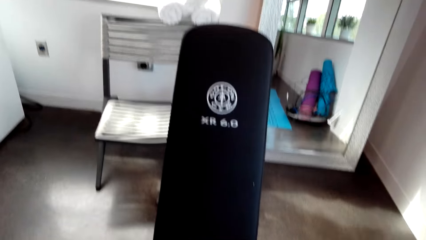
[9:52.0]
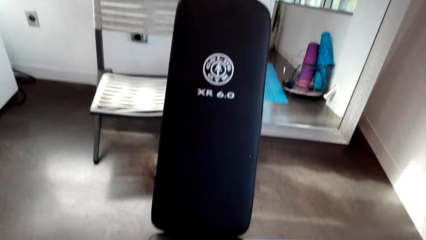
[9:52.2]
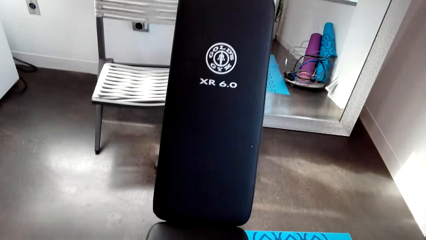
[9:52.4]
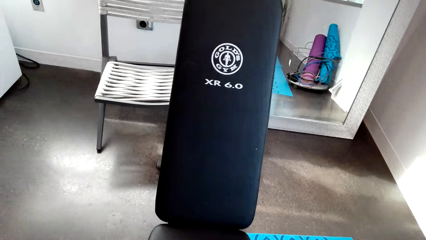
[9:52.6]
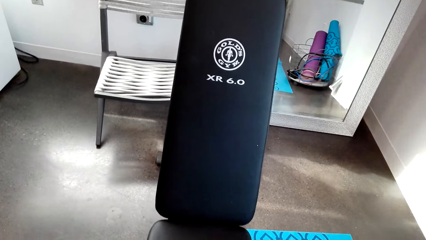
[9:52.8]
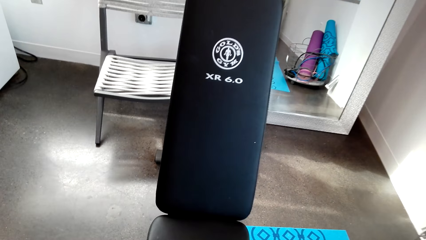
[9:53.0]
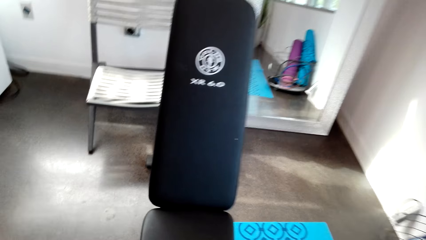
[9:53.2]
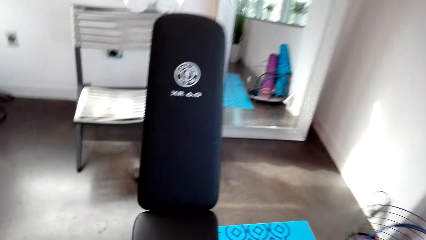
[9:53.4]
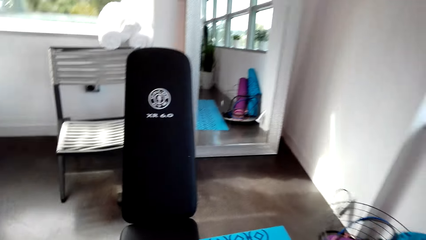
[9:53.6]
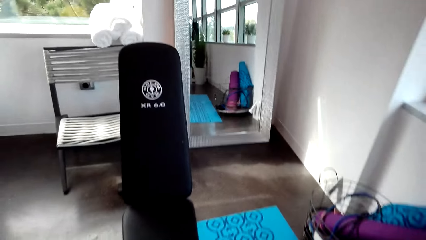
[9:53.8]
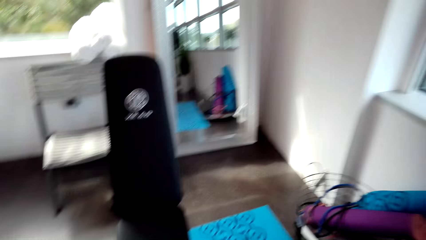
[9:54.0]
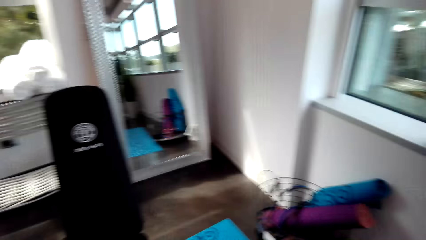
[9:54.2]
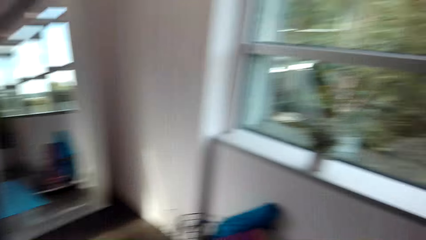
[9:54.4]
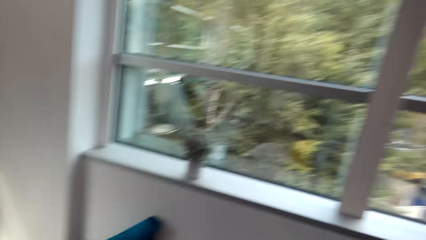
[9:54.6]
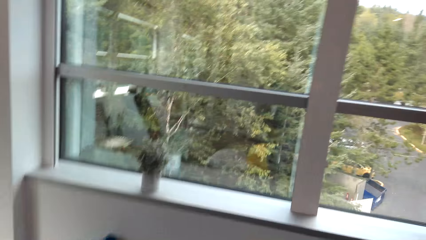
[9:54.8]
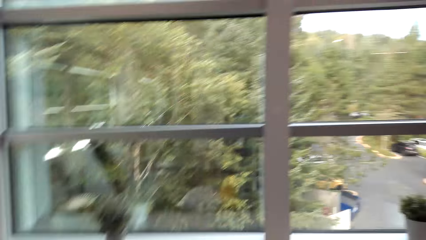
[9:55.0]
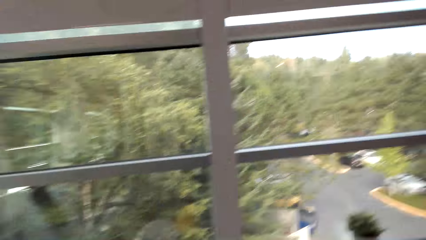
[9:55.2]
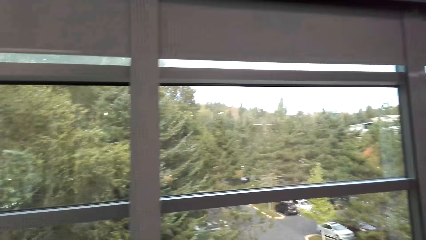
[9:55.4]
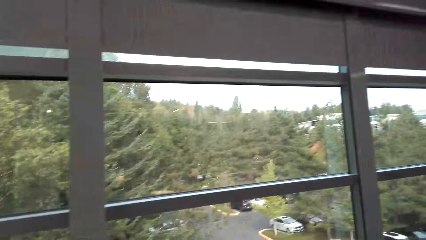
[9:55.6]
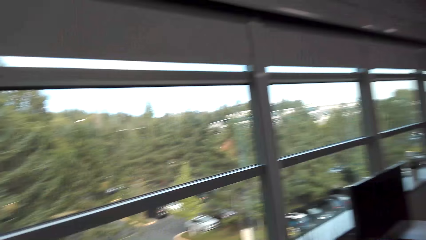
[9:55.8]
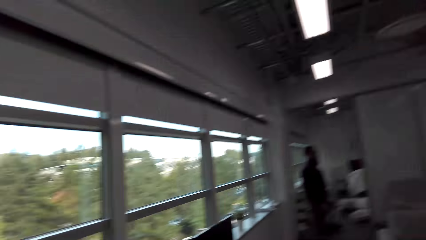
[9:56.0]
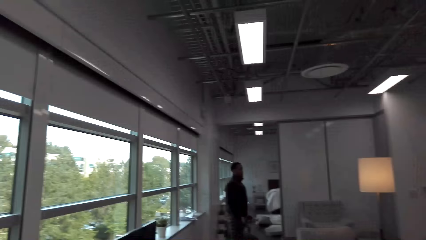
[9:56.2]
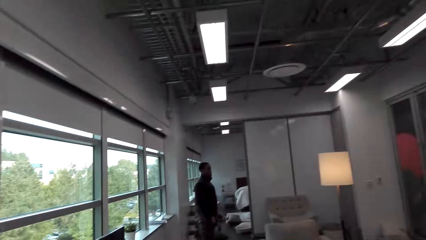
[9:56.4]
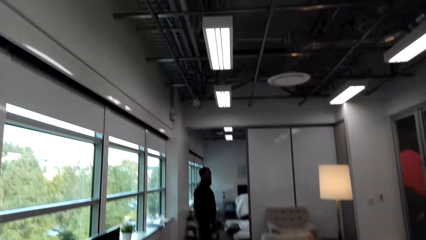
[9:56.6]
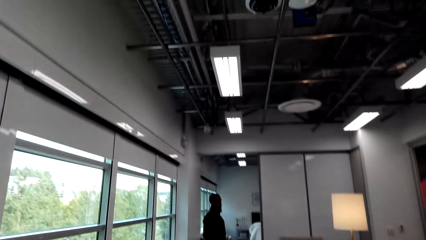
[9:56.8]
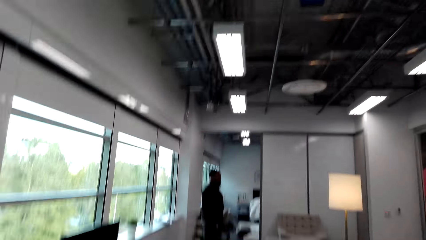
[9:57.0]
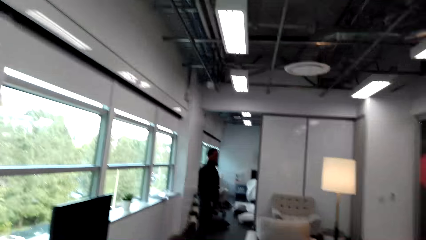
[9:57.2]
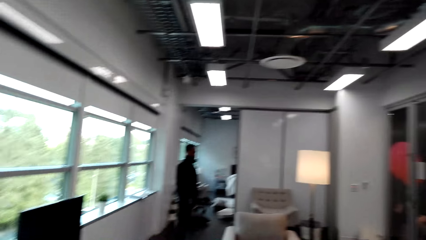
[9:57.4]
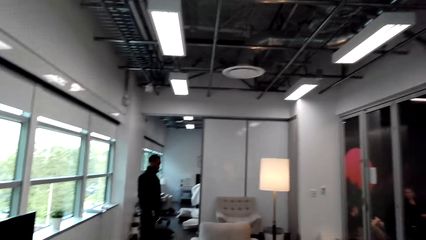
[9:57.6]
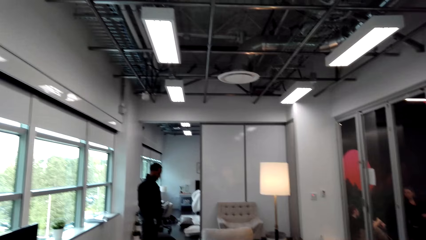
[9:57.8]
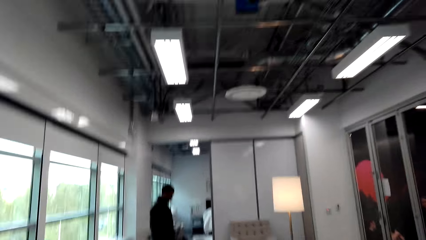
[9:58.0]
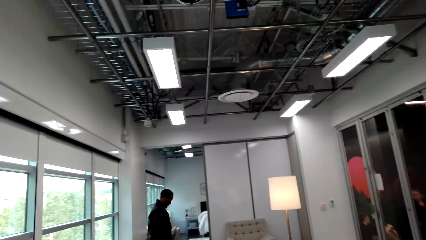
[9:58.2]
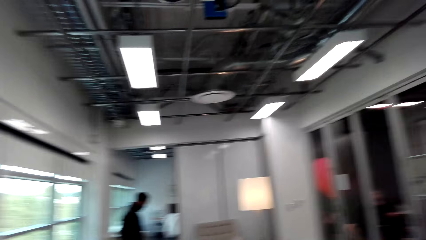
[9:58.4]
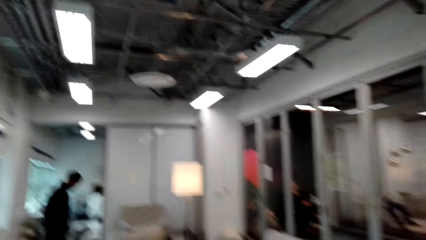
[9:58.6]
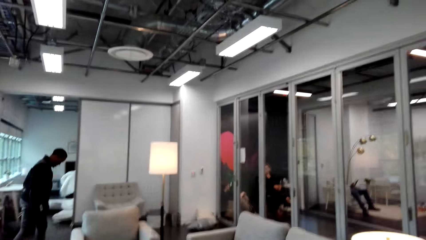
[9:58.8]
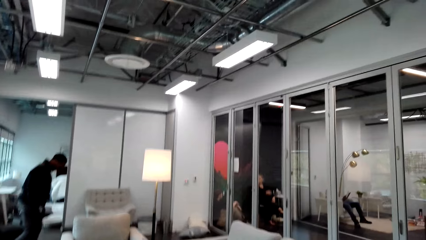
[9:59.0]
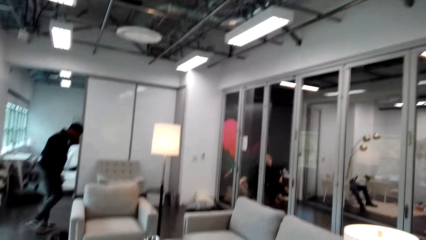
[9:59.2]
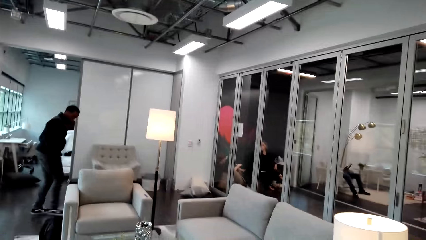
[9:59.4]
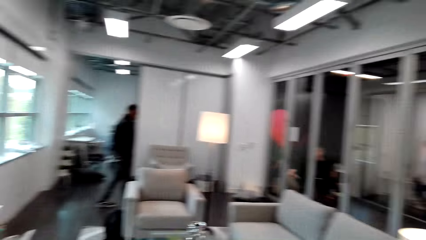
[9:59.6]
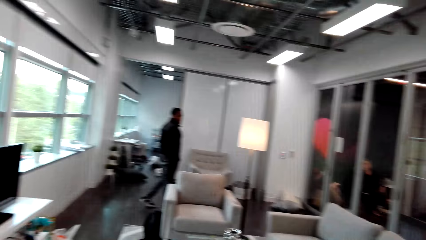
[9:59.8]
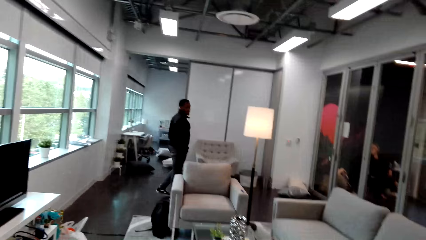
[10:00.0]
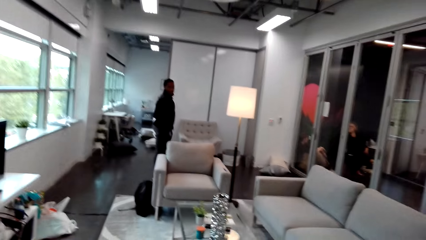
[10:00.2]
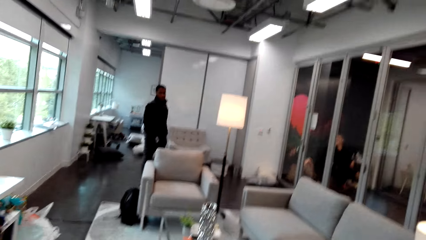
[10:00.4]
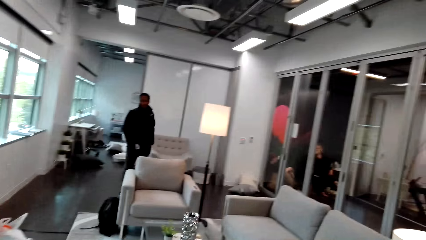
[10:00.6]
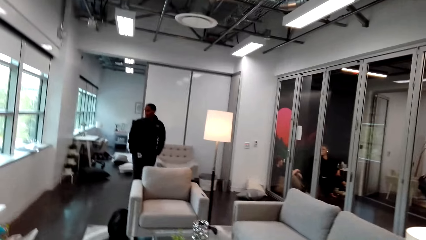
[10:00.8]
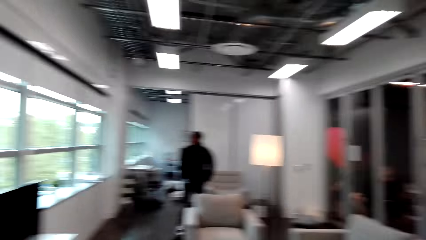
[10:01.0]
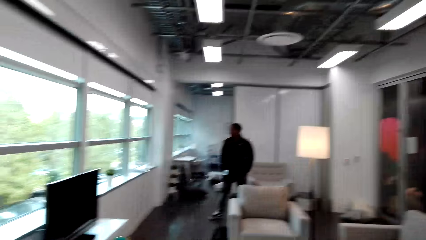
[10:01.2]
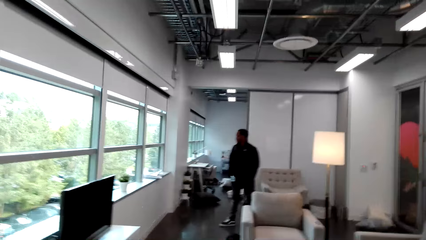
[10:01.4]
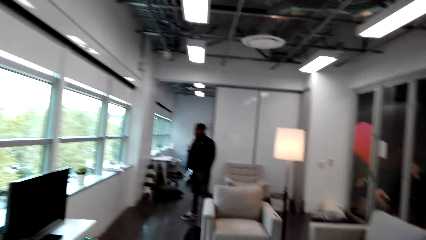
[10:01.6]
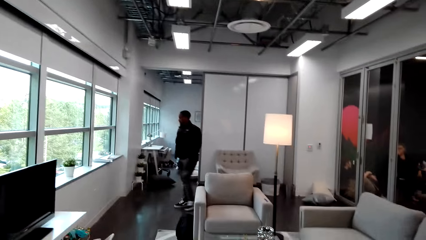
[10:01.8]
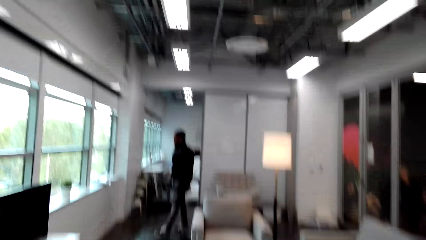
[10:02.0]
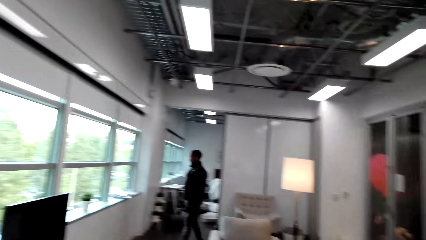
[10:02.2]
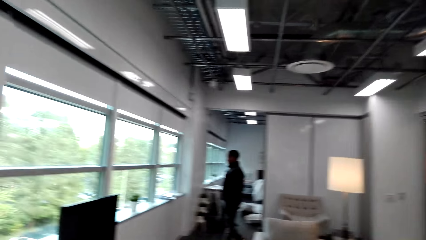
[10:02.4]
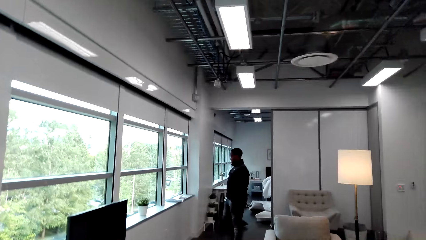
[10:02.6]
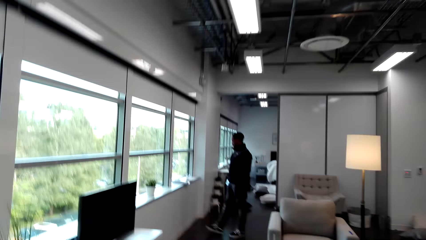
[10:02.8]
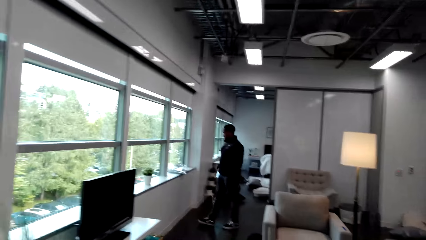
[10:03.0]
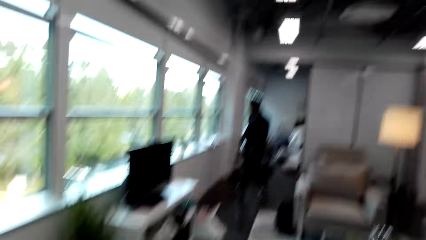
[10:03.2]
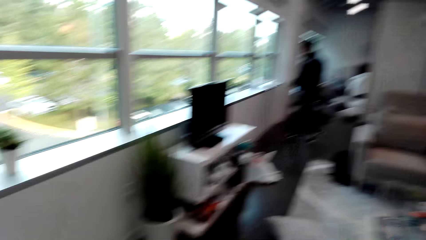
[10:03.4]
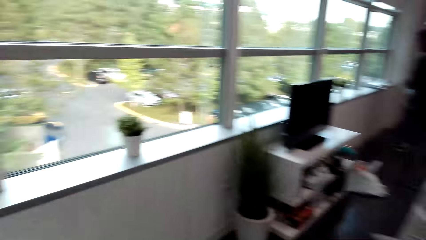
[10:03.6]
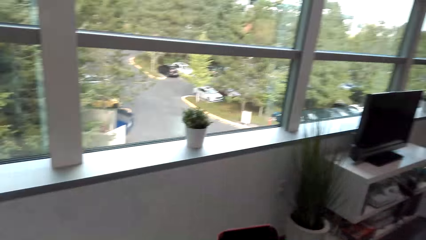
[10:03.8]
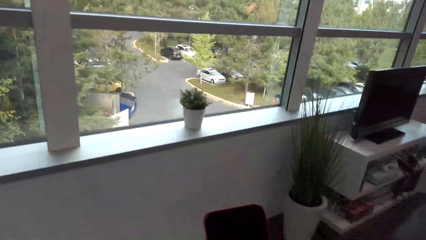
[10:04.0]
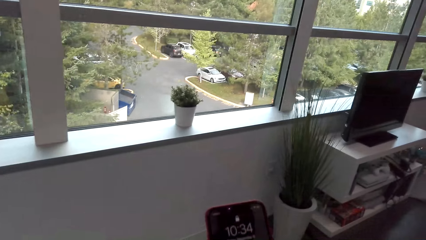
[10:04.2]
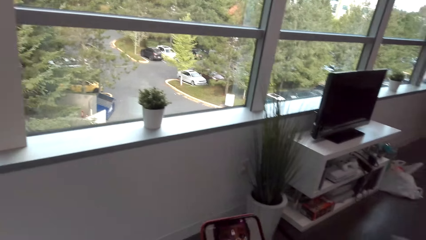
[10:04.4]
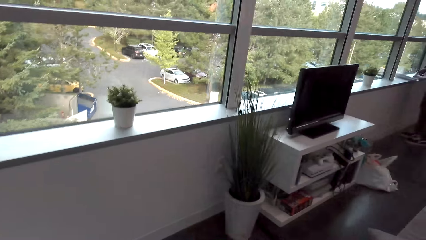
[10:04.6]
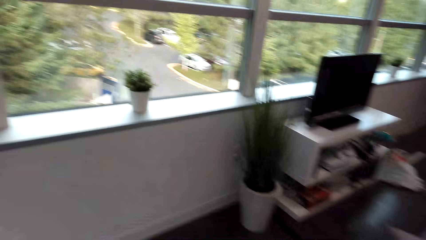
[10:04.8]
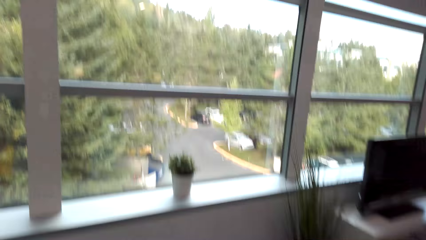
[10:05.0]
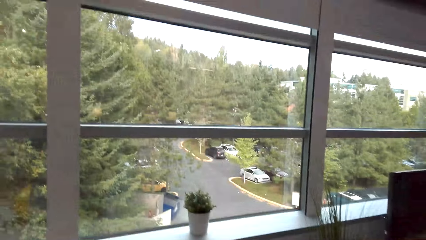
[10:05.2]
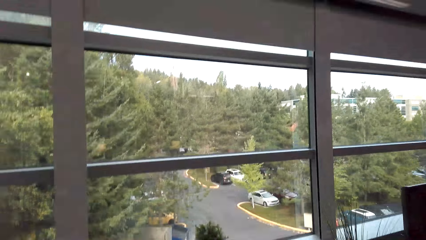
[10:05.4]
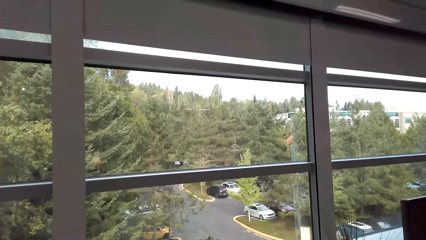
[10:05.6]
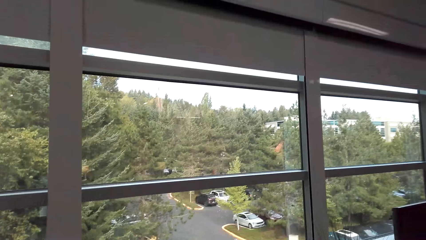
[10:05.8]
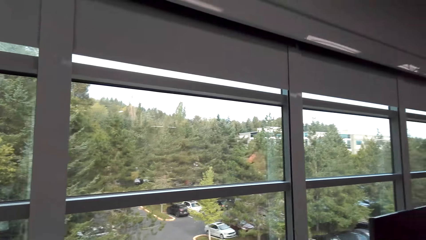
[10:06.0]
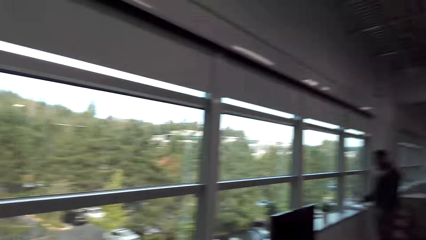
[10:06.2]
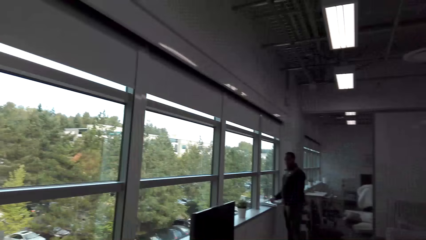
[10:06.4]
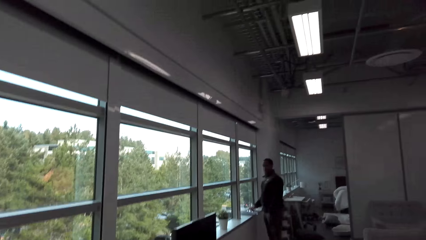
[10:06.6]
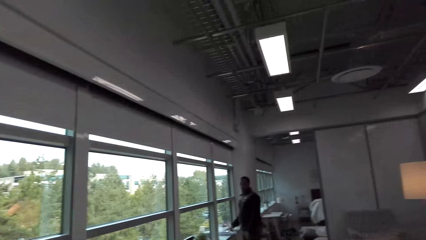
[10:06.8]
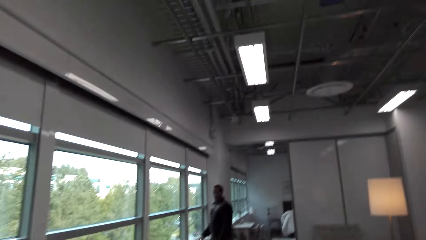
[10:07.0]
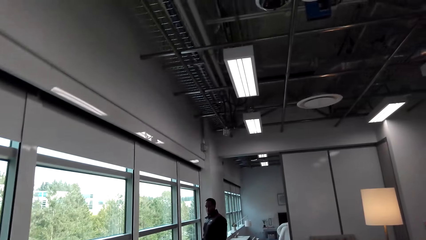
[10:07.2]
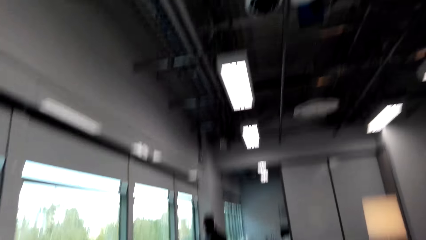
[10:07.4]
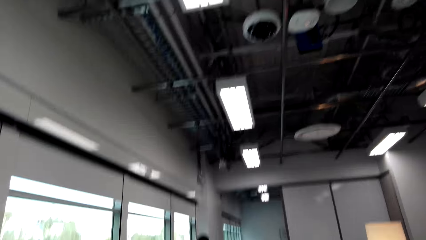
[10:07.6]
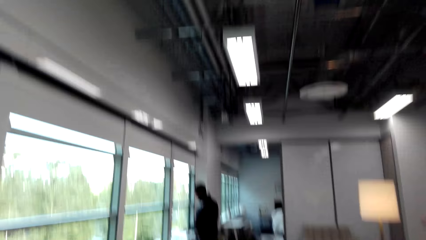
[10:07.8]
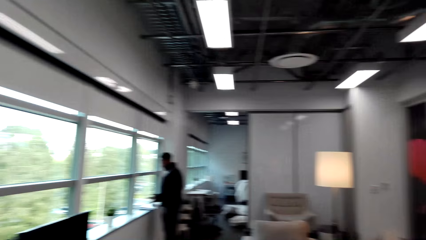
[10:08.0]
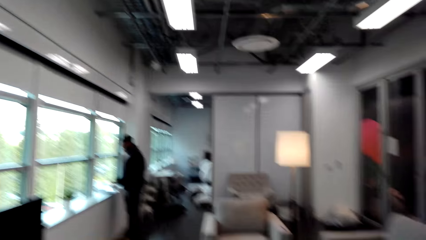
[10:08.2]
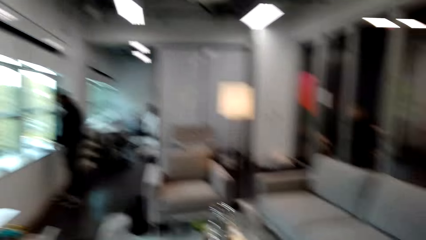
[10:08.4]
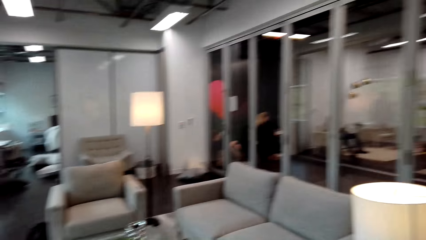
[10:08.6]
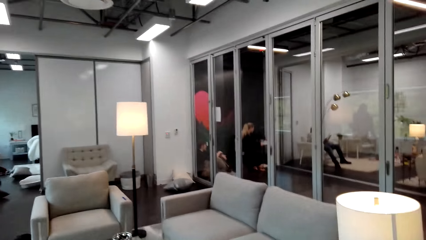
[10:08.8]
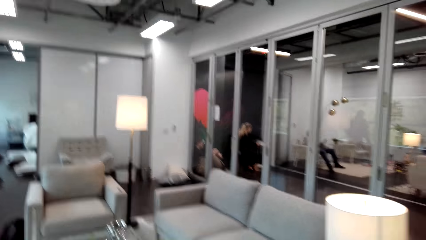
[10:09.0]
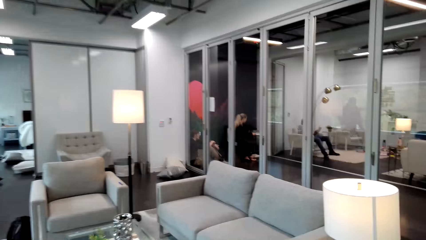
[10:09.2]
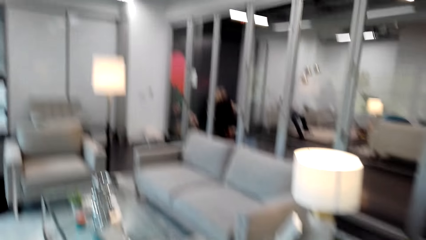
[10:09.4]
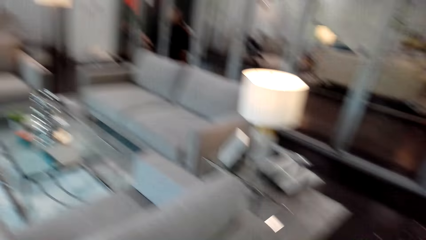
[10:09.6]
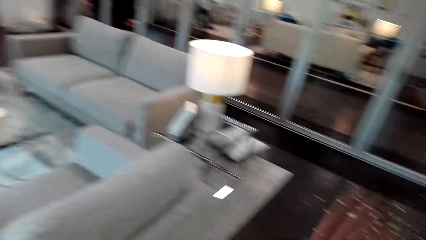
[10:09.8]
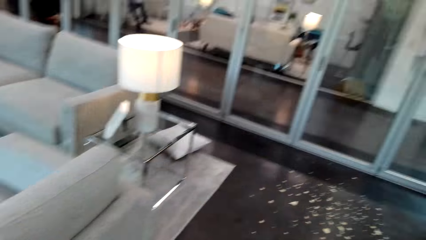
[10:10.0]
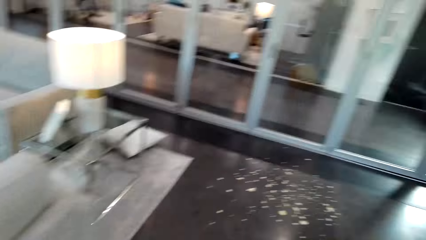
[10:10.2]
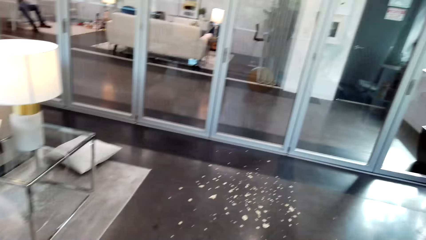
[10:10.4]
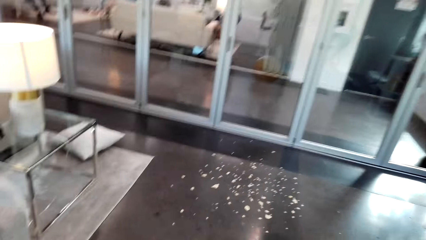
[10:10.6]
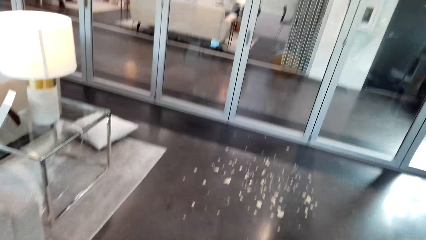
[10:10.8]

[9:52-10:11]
The camera wearer looks around the house. They move around. They operate the phone. They move around.
